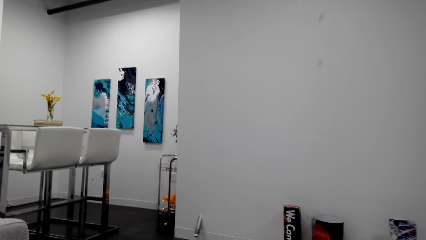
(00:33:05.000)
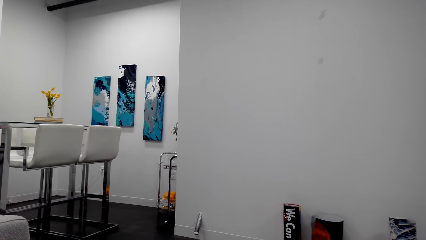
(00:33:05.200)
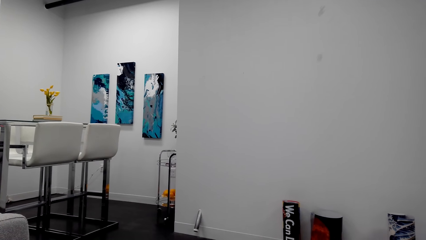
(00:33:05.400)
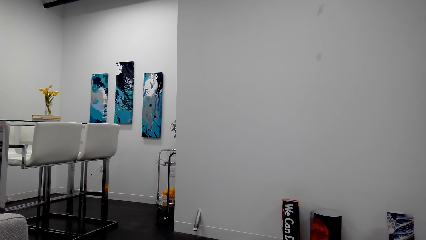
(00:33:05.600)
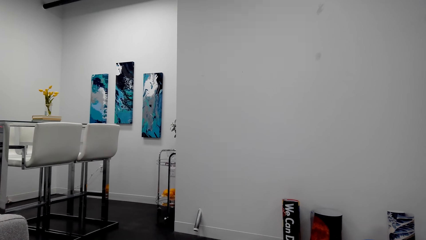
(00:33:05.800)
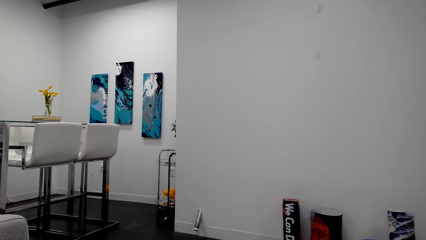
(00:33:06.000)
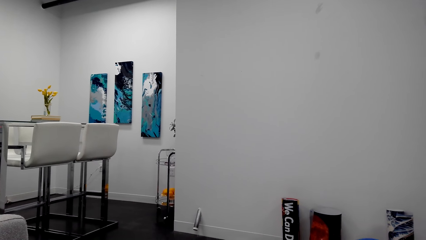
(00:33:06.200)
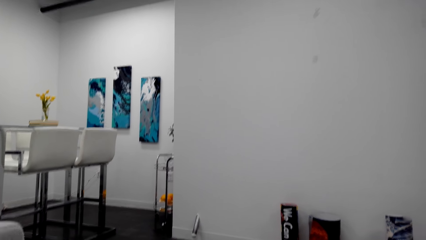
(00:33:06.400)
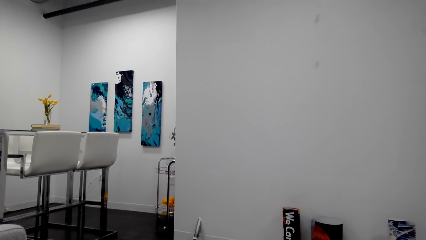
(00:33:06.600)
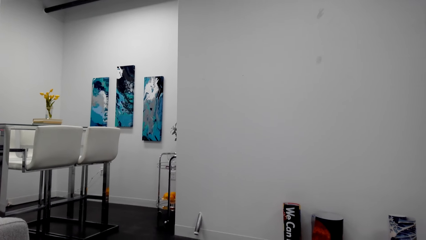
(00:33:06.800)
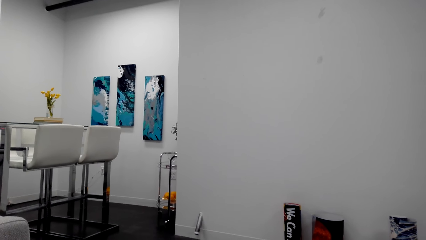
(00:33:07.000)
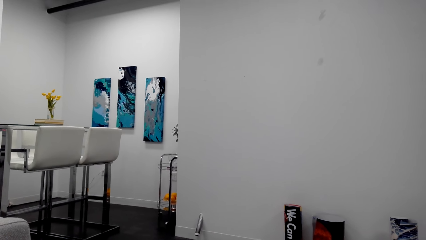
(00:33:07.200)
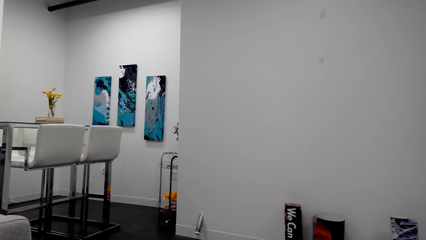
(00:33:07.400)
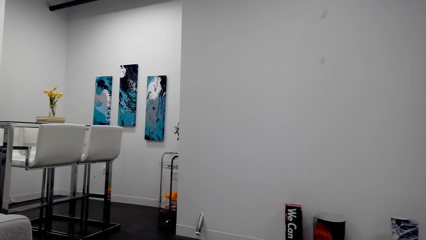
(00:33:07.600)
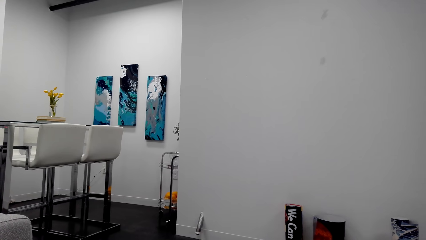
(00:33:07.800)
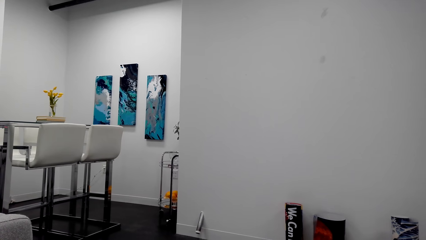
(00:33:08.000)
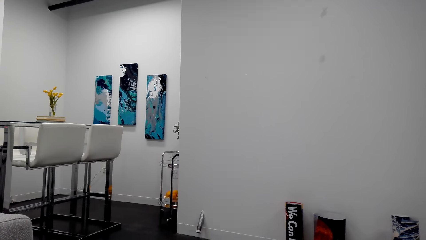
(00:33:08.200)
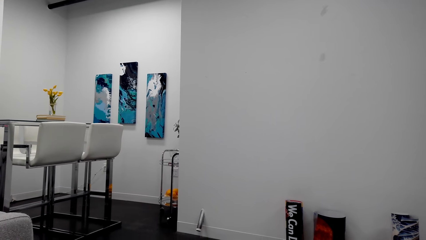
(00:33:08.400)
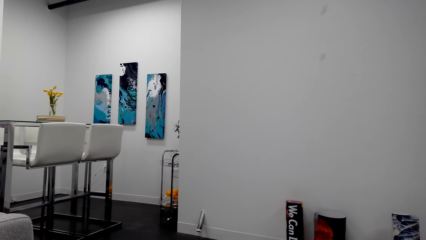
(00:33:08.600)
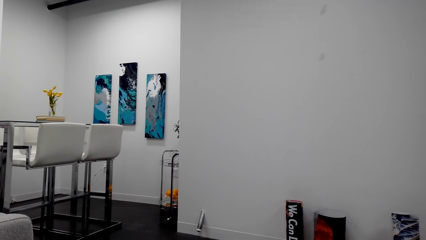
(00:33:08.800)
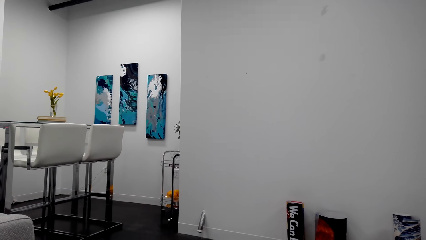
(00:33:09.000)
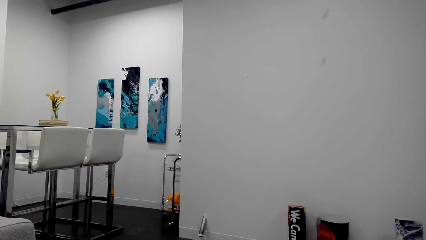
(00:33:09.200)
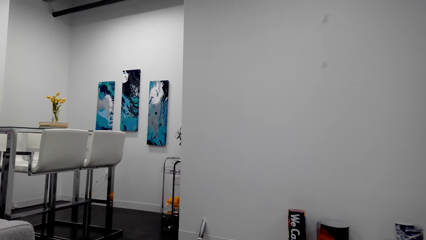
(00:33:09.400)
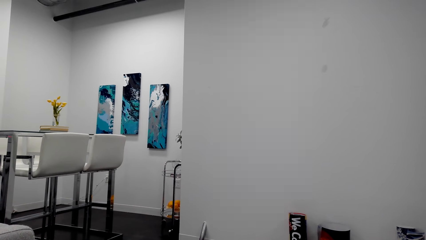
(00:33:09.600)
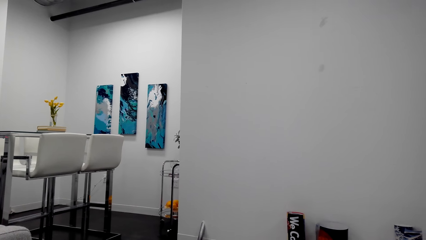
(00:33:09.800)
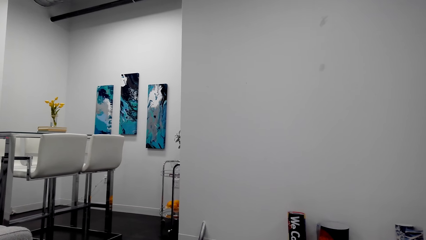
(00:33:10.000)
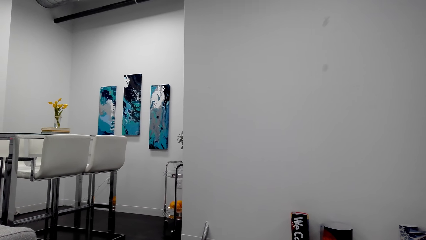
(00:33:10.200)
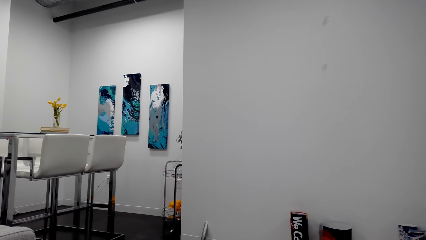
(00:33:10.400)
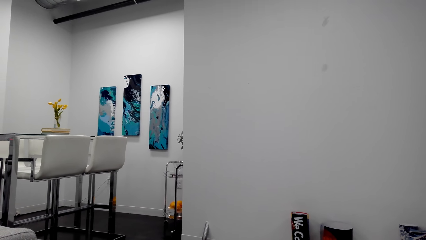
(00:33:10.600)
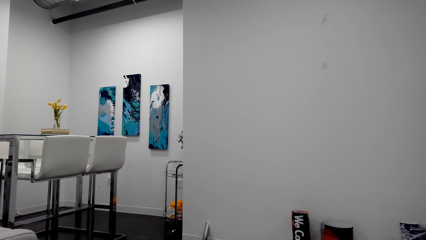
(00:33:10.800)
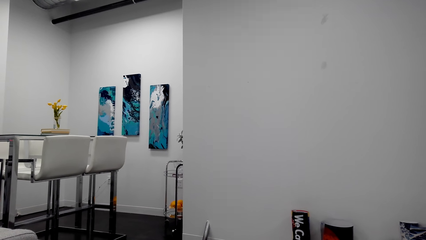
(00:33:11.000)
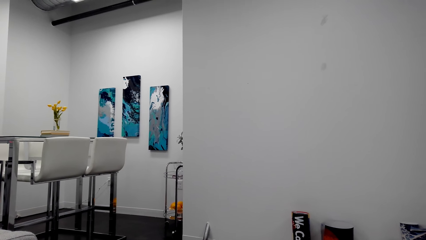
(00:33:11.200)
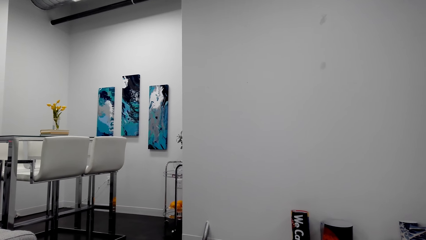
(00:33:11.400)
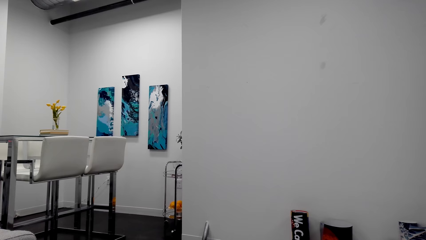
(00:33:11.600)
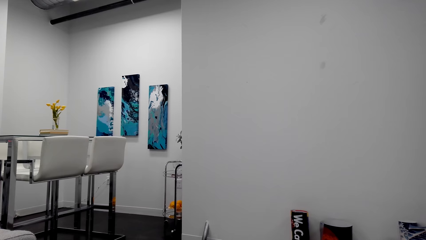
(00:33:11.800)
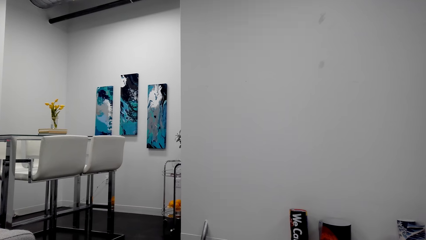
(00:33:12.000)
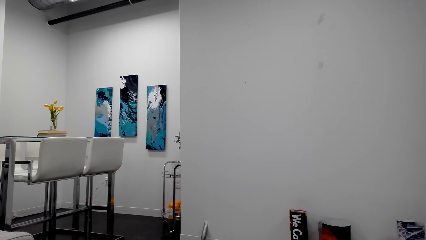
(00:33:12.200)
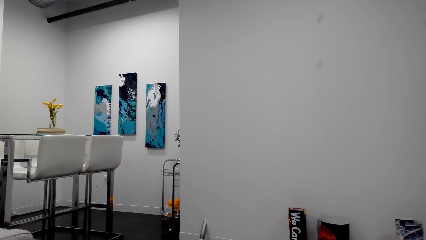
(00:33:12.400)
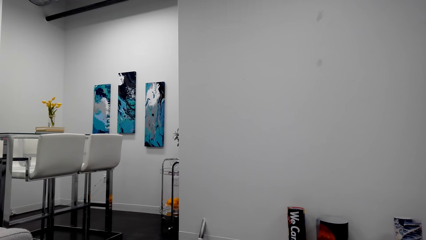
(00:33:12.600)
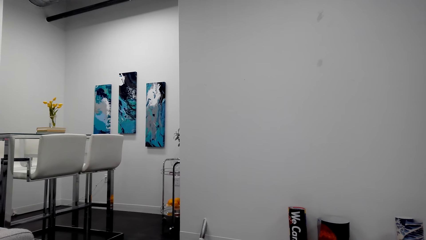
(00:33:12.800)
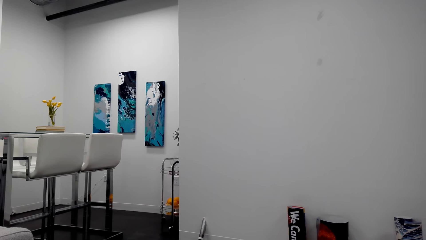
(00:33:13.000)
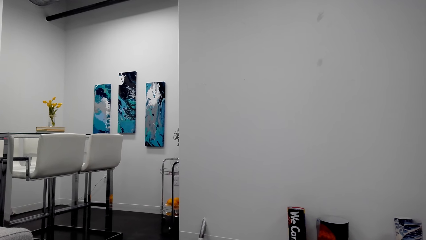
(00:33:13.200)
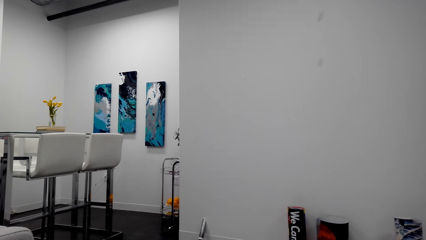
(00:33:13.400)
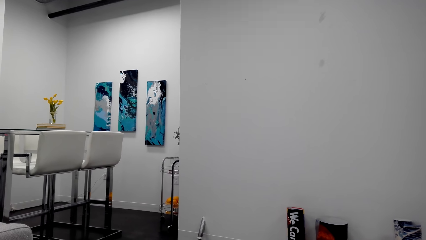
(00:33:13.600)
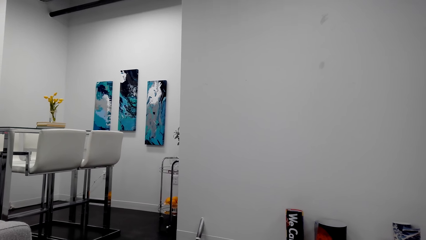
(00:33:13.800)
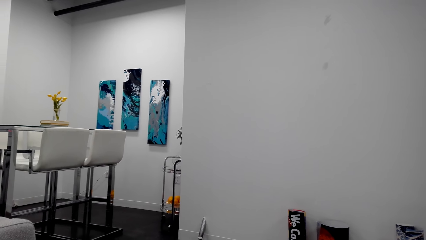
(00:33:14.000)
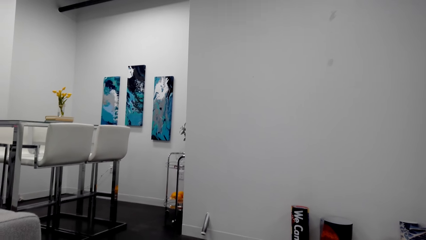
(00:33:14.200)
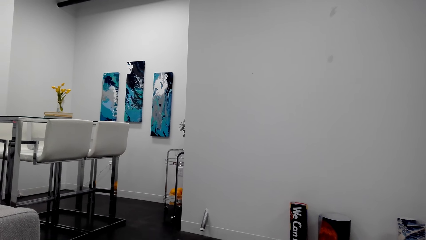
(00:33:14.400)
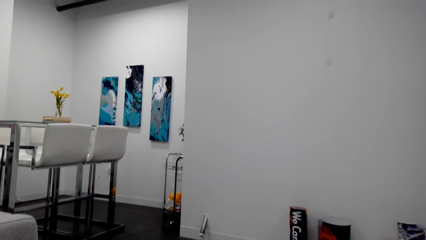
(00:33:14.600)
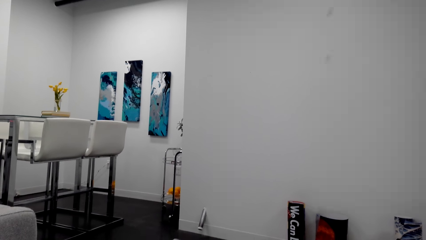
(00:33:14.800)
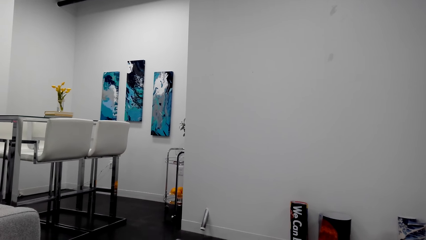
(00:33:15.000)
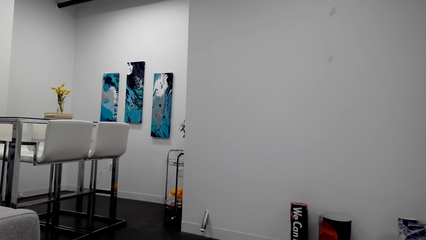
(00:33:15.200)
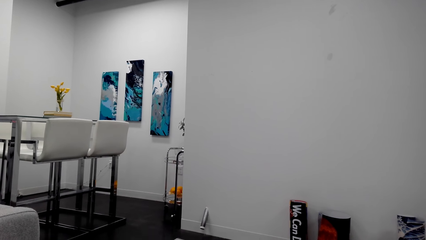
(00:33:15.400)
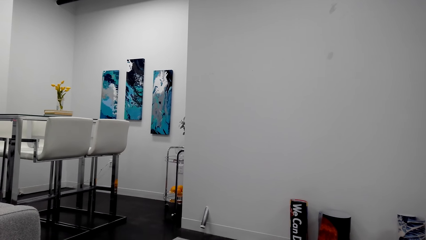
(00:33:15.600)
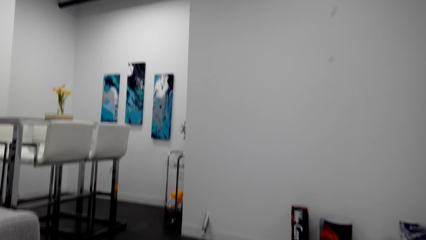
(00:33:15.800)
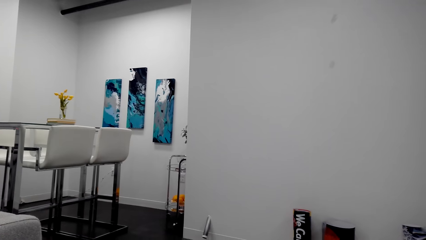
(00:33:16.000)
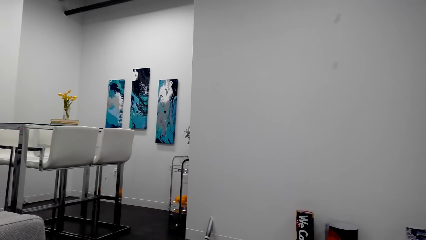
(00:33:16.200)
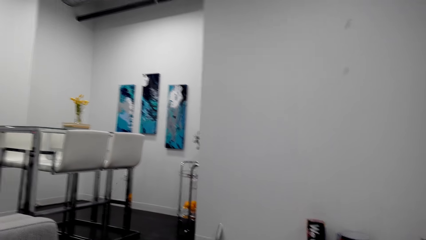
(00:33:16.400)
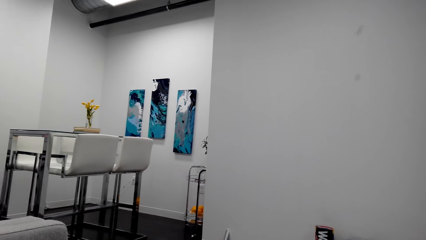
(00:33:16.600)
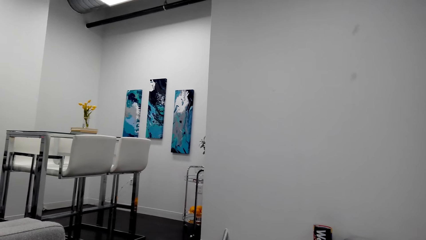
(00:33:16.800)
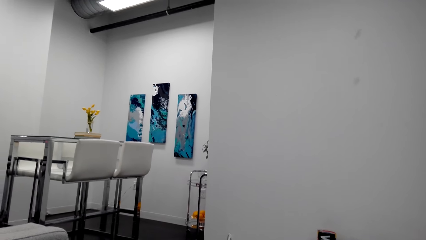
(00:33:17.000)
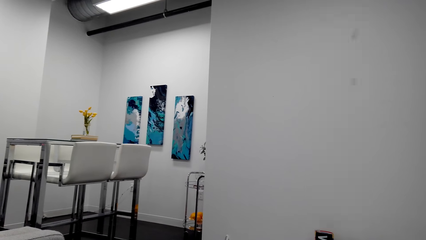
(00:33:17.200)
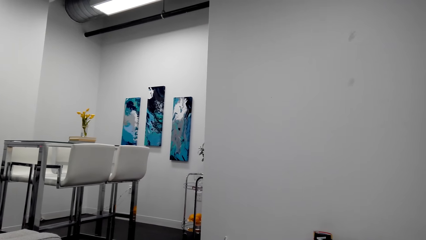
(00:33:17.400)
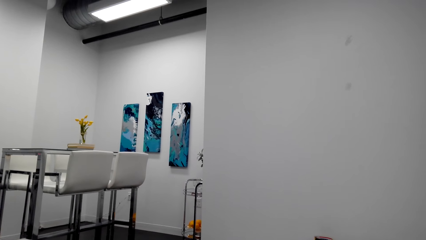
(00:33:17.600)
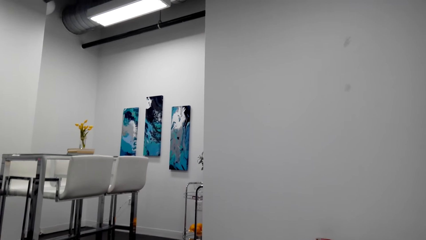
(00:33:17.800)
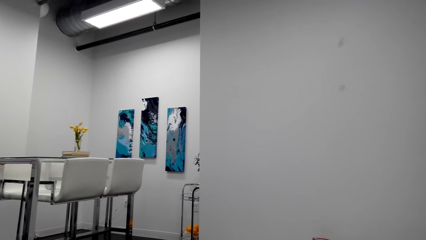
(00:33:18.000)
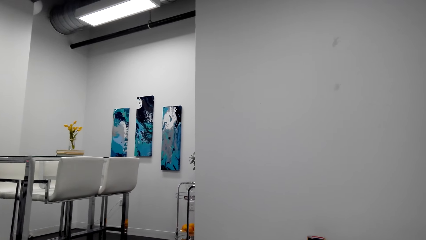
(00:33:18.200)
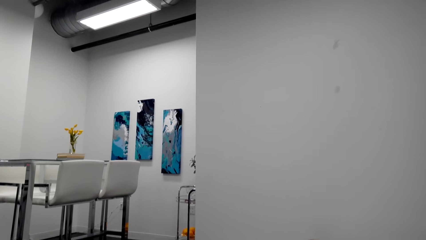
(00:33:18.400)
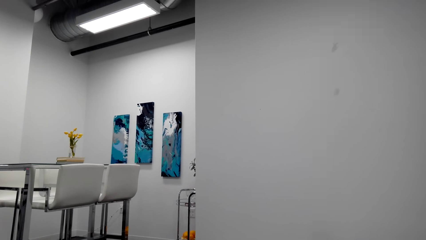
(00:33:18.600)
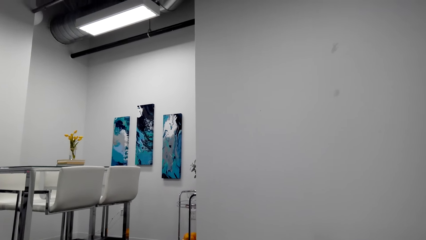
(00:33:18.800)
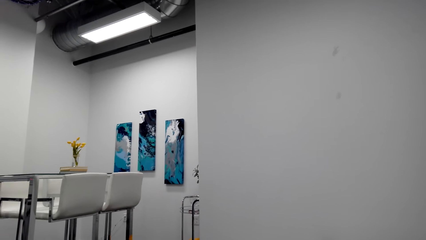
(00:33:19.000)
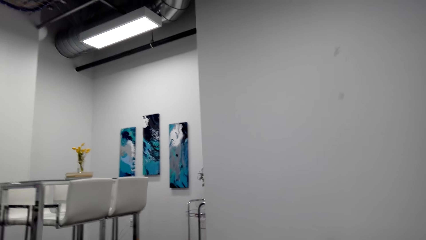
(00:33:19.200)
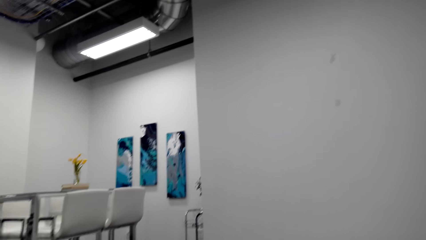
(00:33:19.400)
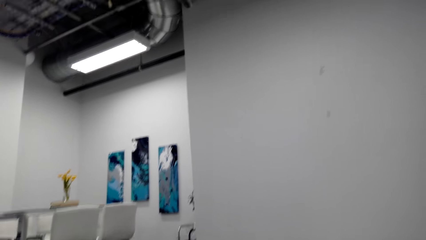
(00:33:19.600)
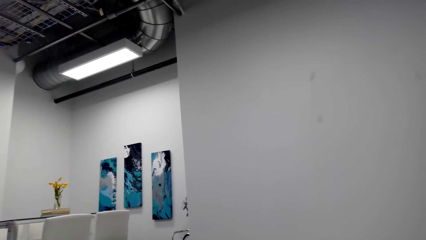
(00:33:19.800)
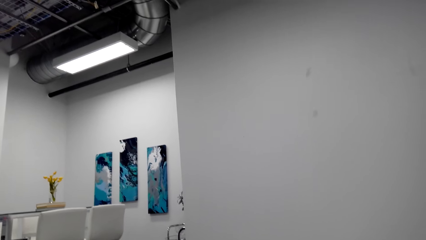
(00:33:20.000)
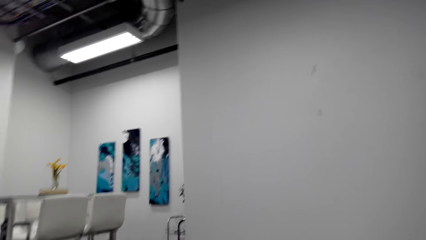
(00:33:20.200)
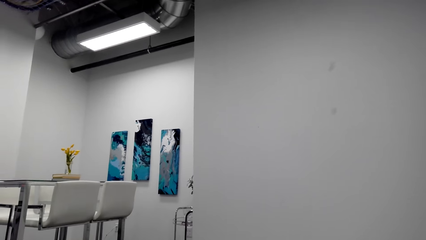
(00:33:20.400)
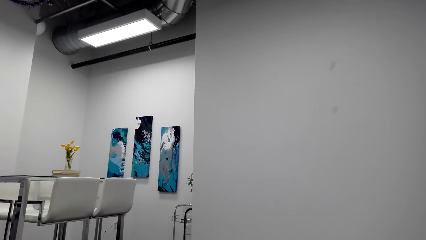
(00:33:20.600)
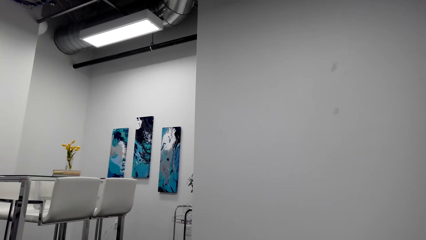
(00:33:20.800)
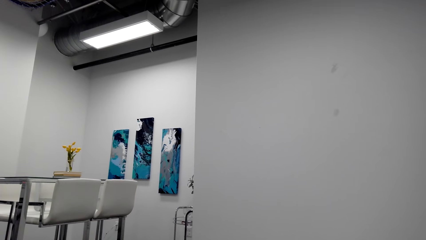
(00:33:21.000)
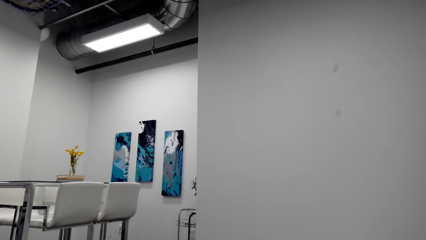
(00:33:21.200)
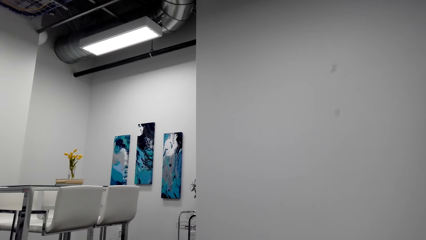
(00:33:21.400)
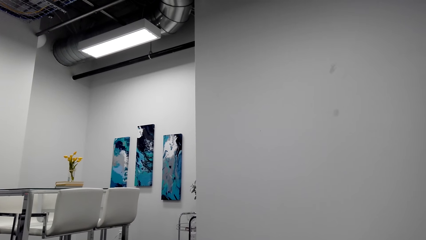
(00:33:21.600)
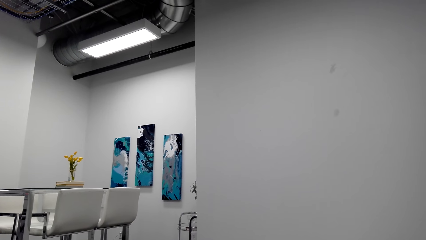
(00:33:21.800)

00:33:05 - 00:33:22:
The camera wearer converses. They converse repeatedly.
